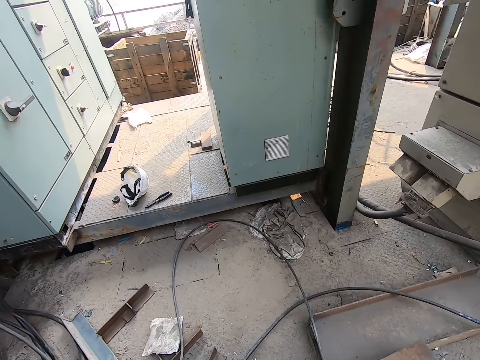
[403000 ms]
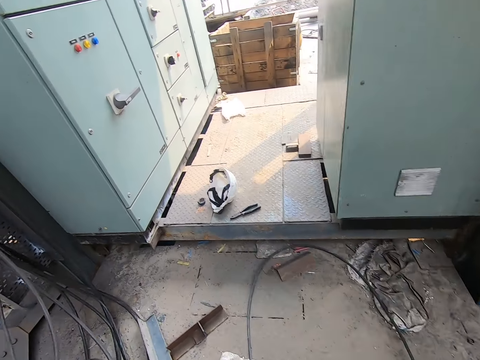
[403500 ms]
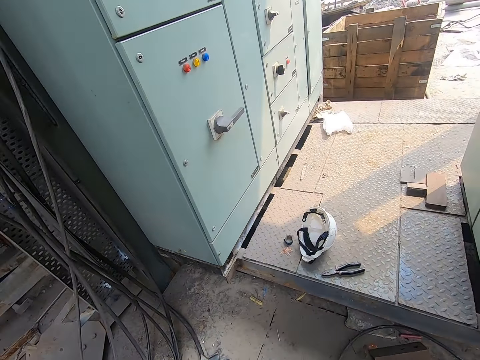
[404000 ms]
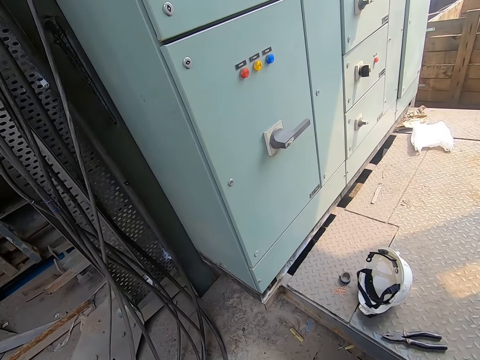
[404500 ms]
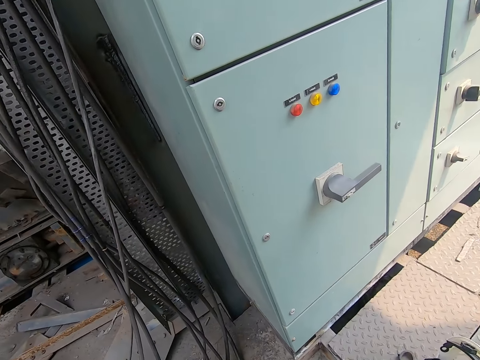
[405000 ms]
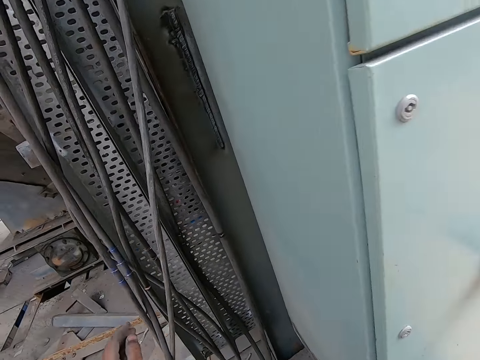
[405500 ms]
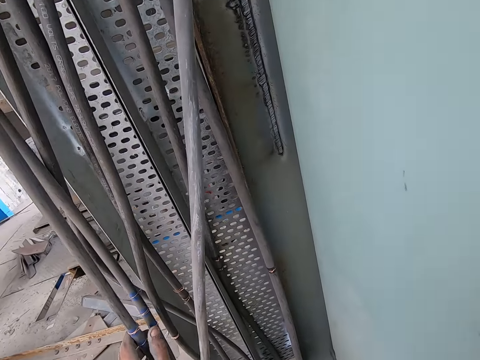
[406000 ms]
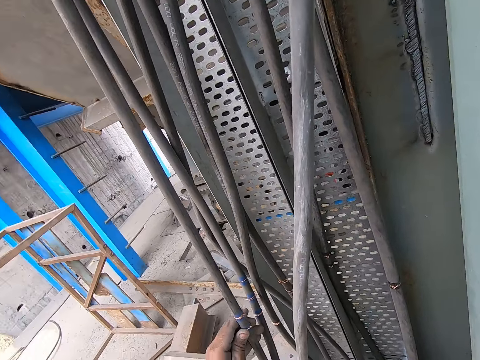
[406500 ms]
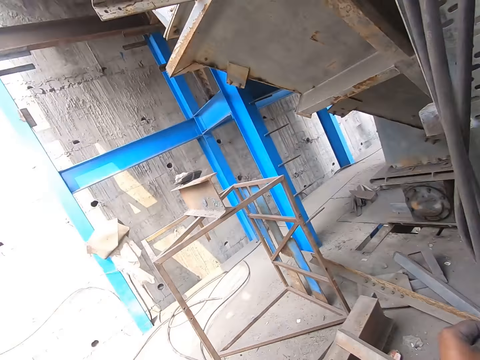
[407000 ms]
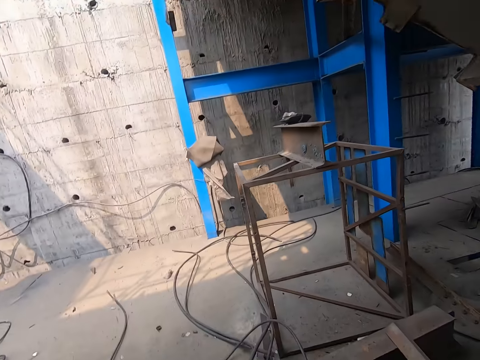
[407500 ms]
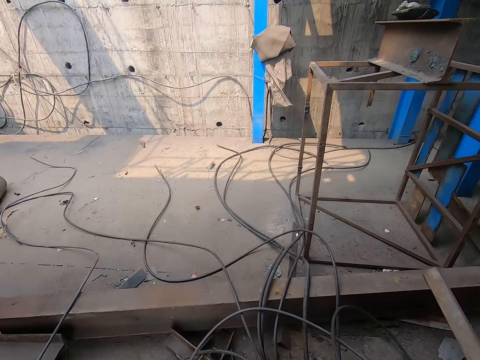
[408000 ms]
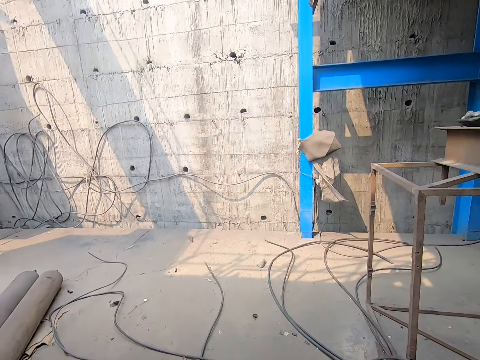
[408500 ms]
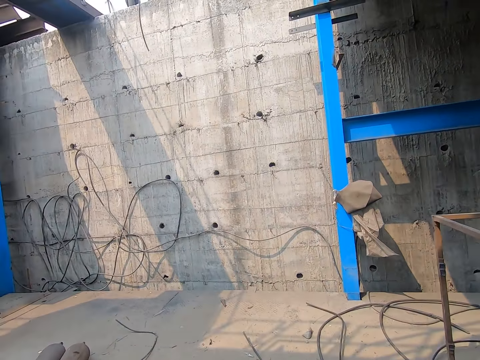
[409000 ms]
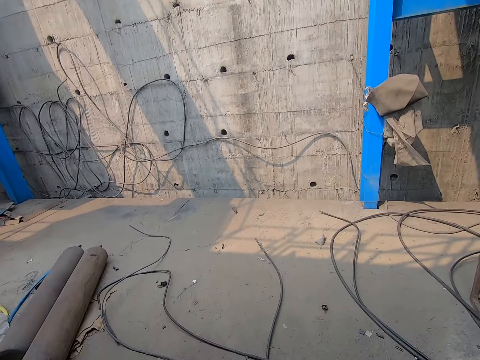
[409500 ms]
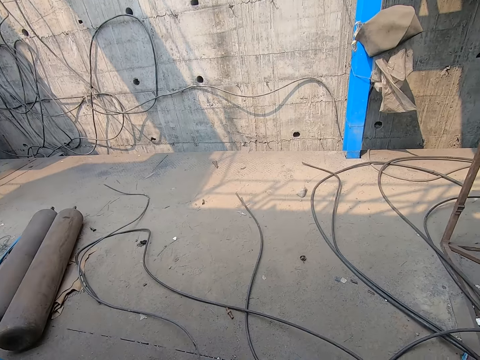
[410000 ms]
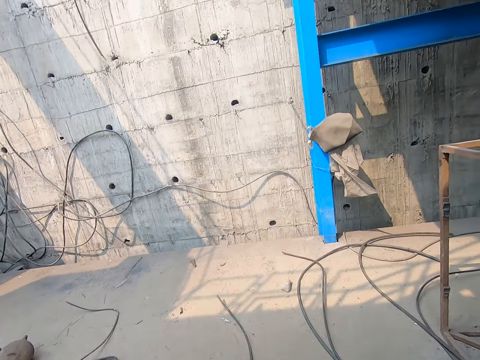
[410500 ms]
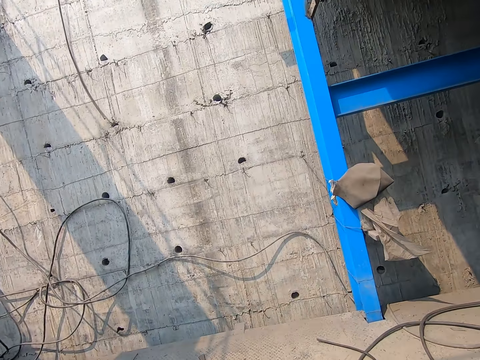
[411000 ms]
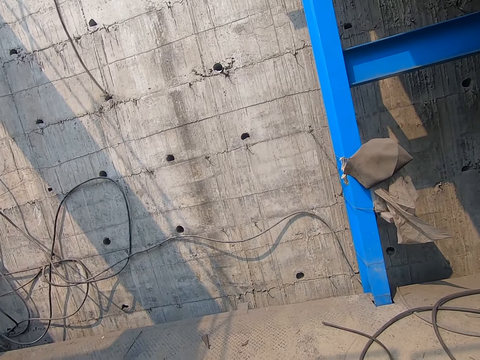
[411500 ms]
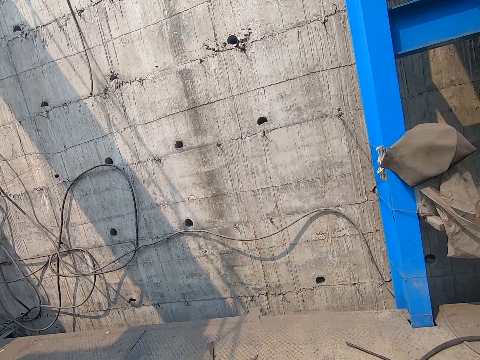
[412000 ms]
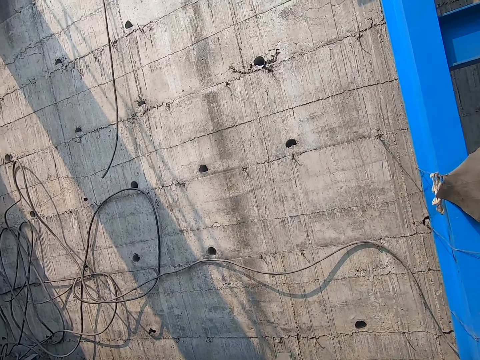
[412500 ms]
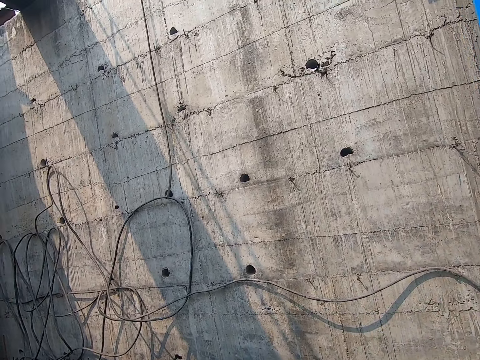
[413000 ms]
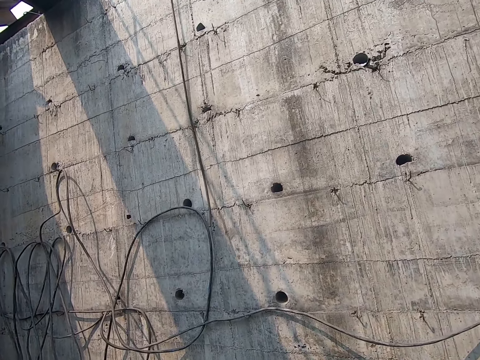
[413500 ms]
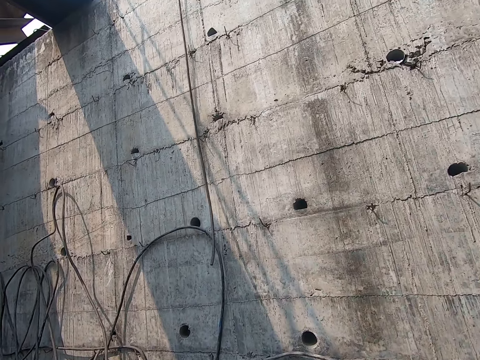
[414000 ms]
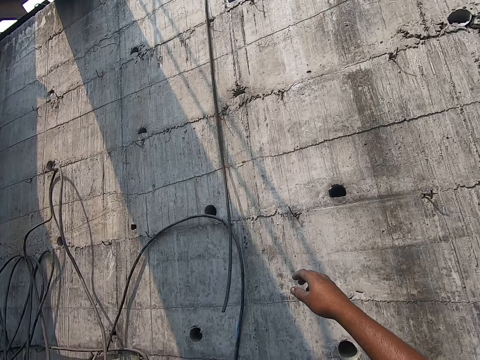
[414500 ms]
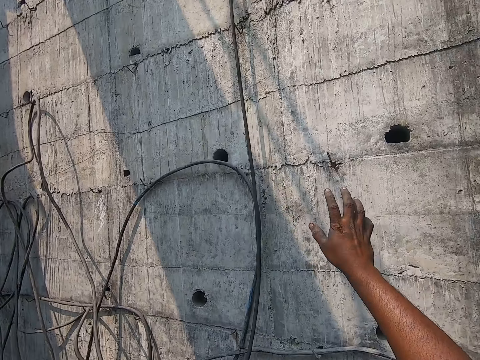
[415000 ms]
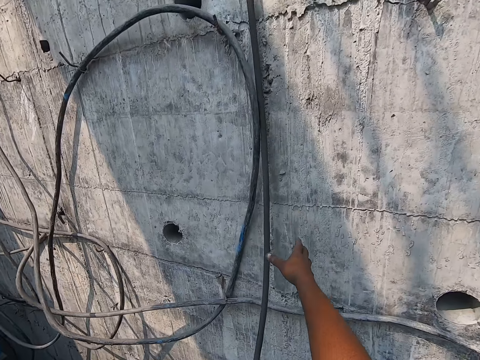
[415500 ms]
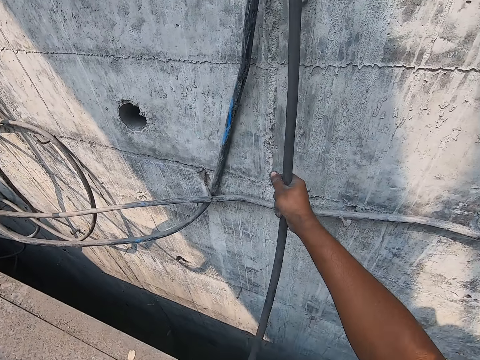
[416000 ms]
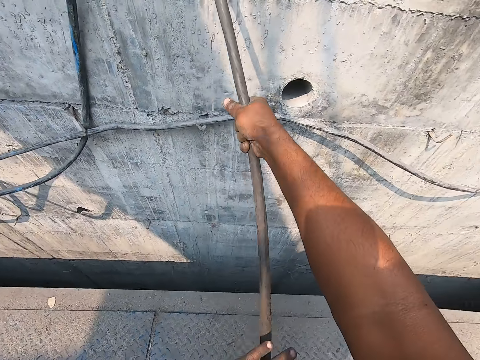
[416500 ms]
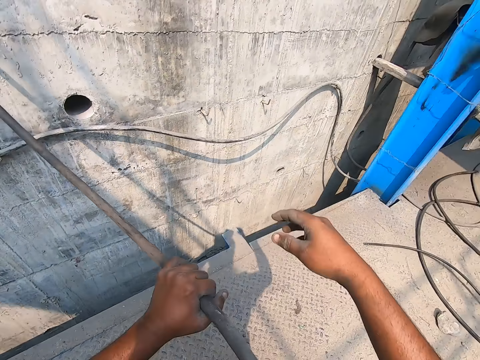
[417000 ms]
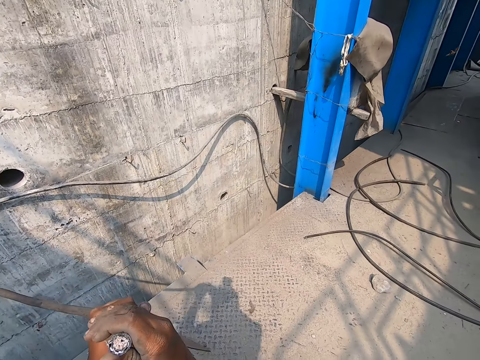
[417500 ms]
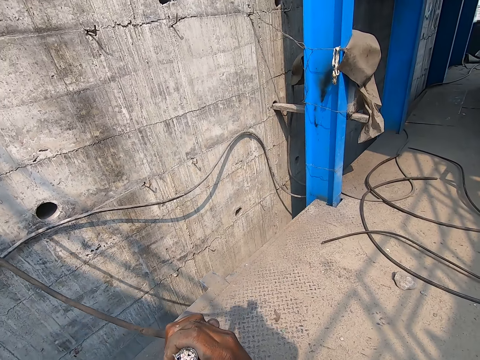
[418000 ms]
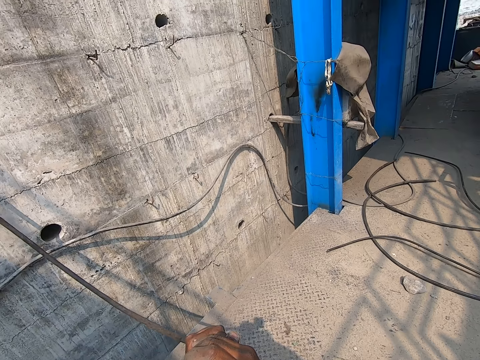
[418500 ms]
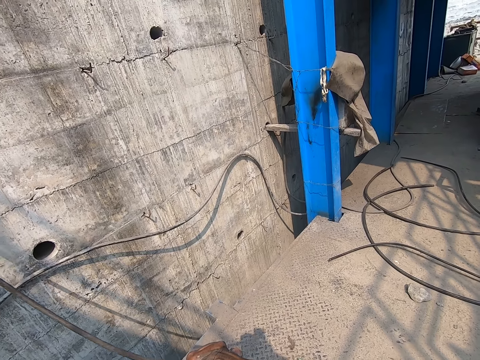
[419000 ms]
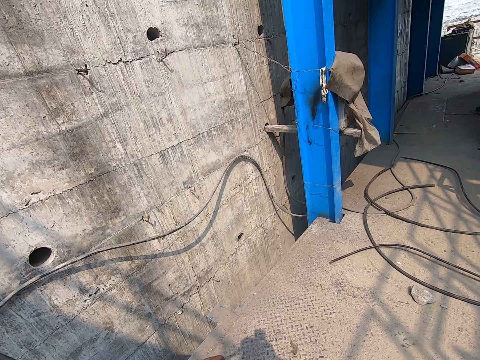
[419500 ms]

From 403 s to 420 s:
The camera wearer walks around. He interacts with a man. He holds the cable with his left hand. He inspects the cable in both hands. He holds the cable with his right hand. He pulls the electricity cable.

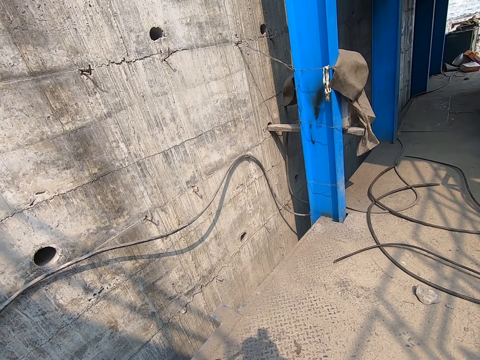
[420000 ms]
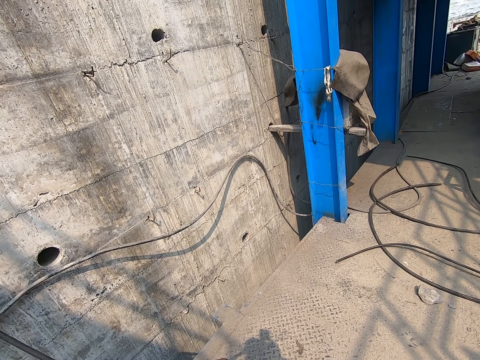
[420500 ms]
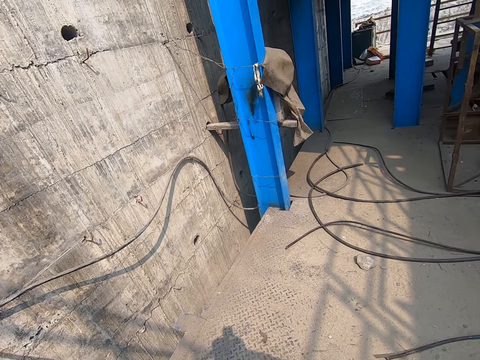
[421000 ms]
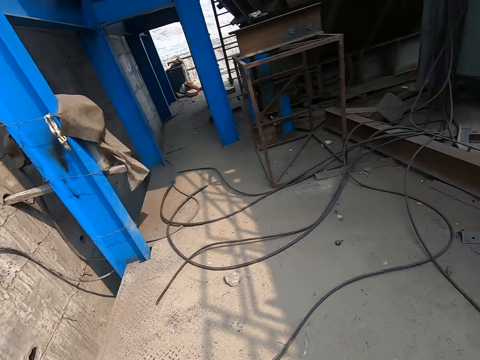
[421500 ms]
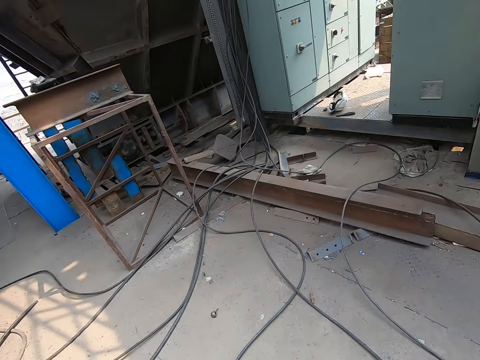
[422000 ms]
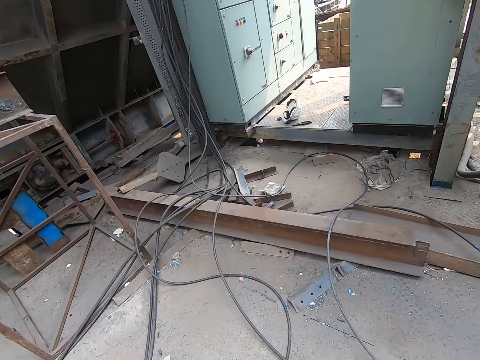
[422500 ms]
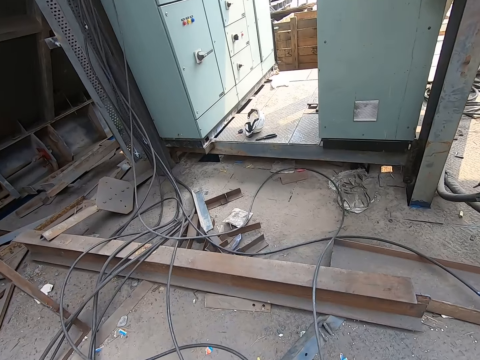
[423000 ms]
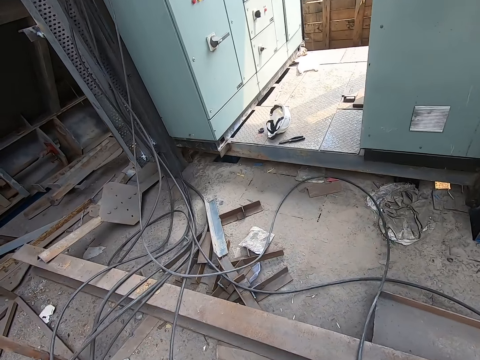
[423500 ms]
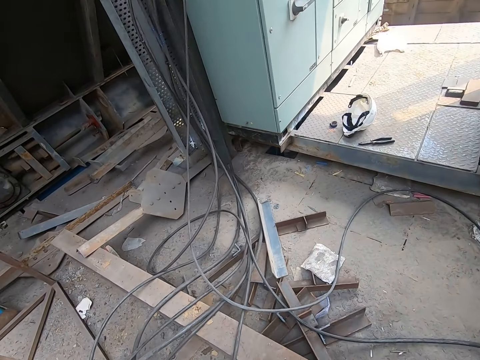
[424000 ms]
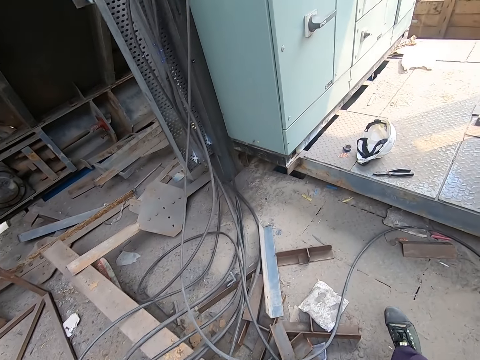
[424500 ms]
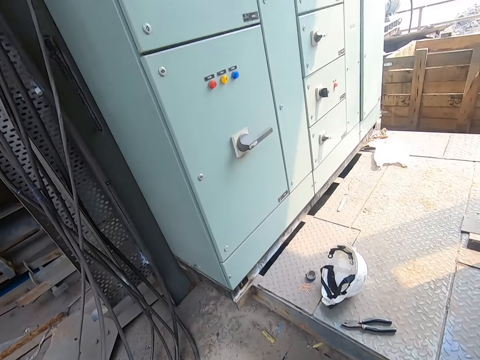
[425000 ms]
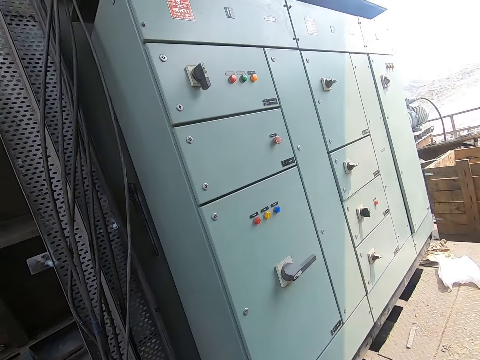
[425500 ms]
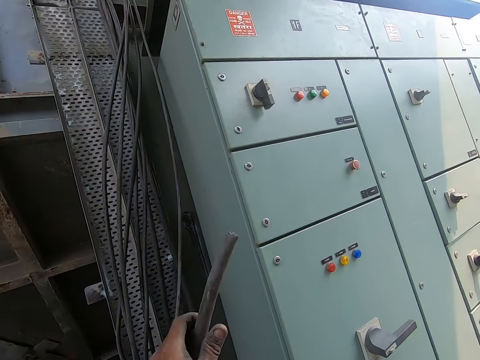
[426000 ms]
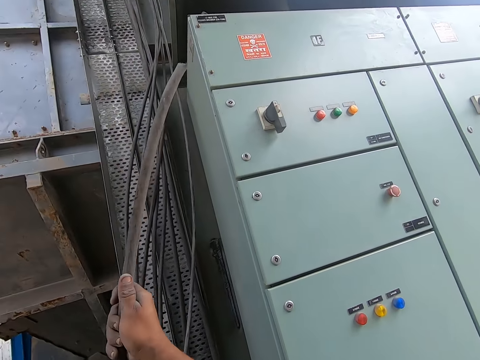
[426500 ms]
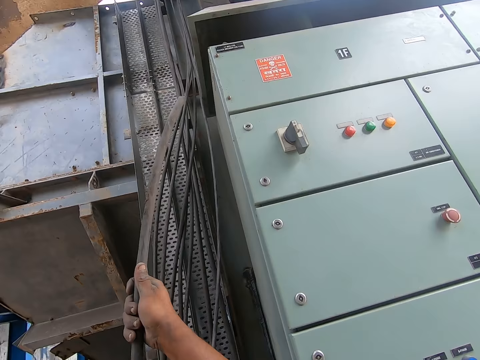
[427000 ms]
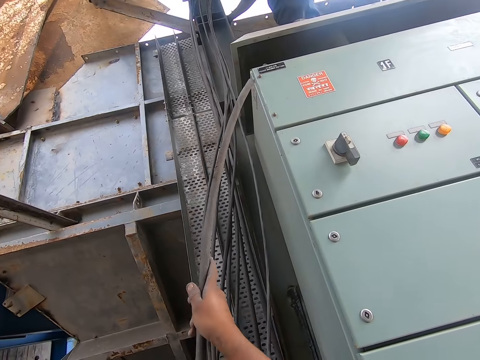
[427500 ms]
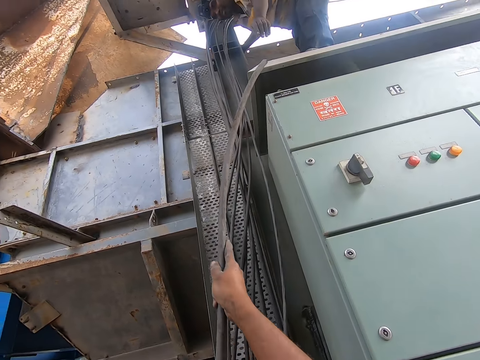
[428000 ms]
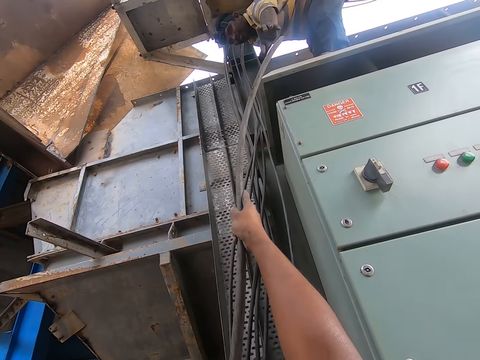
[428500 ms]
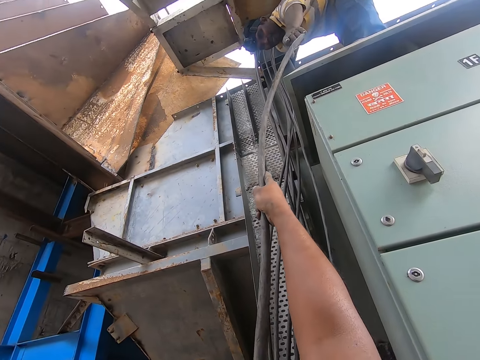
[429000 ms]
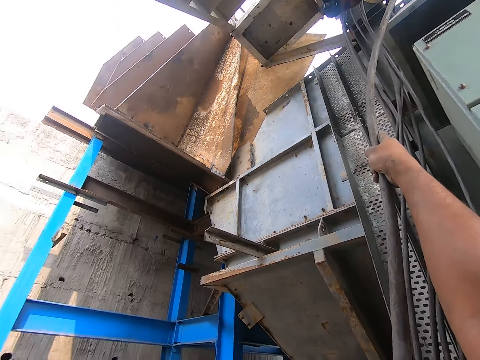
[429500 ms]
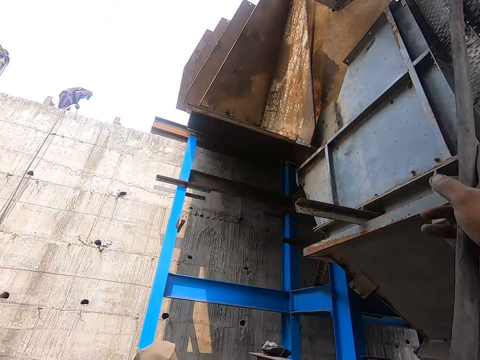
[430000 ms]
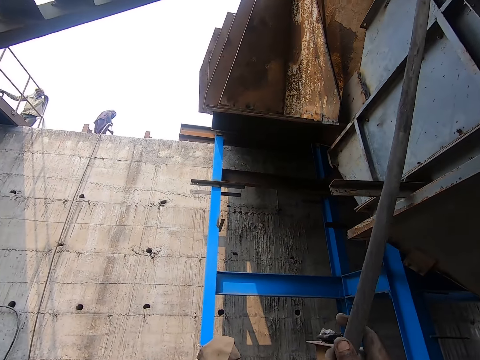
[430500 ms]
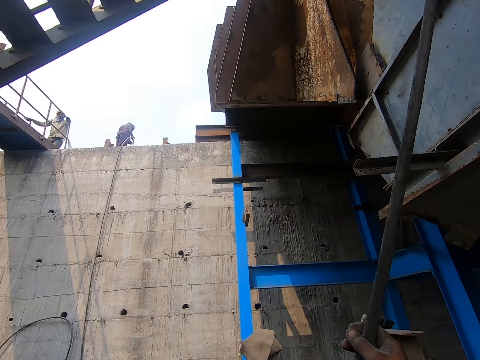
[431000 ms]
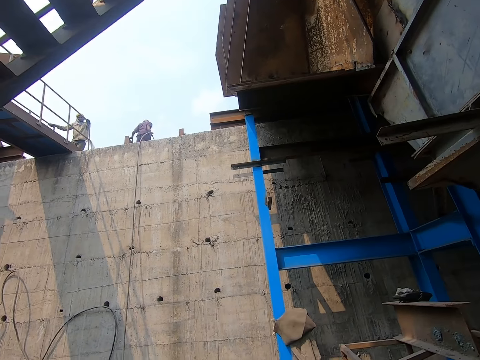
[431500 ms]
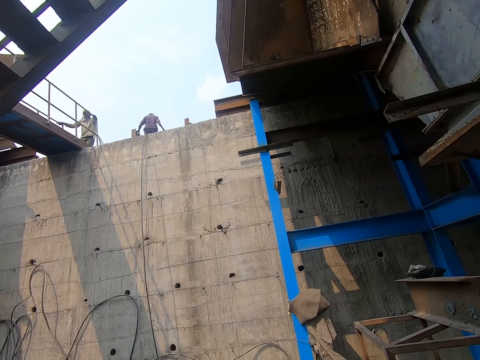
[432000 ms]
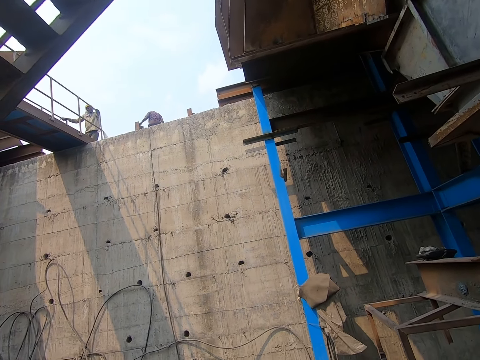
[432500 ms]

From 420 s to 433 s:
The camera wearer walks around. He passes the cable to the man with his right hand. He holds the cable with his right hand. Another man pulls the cable with both hands.
